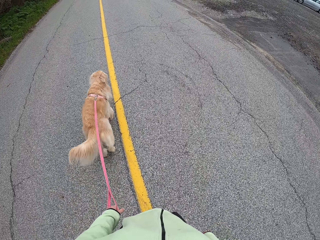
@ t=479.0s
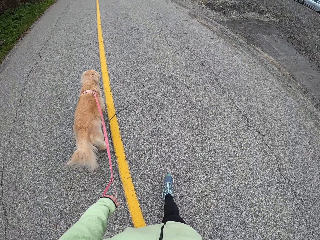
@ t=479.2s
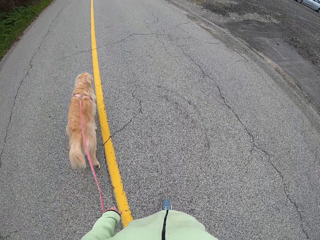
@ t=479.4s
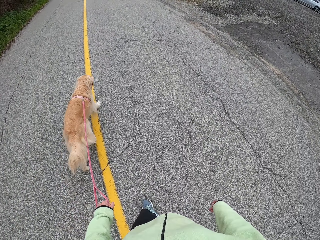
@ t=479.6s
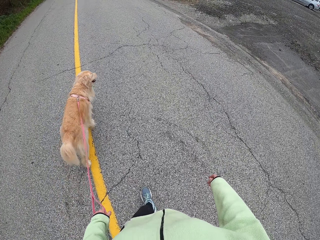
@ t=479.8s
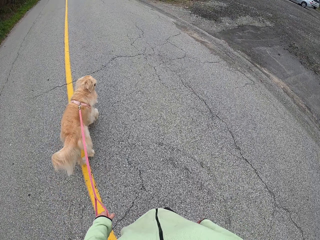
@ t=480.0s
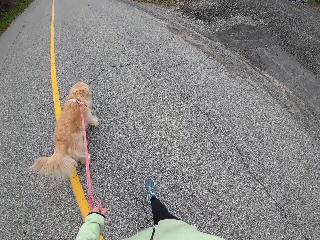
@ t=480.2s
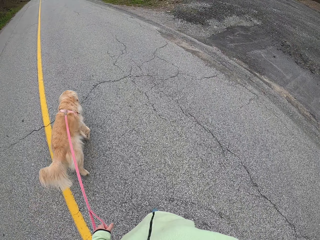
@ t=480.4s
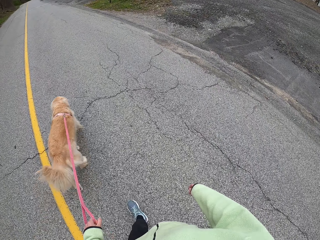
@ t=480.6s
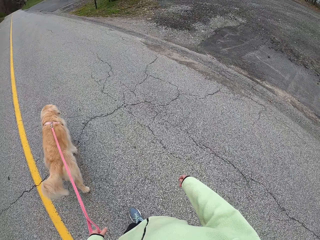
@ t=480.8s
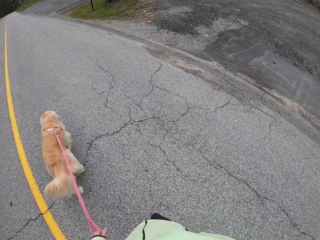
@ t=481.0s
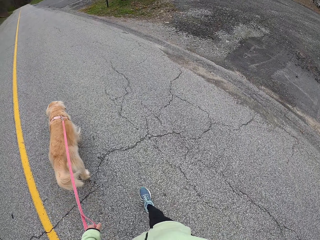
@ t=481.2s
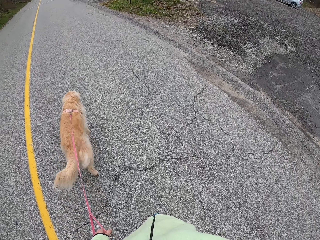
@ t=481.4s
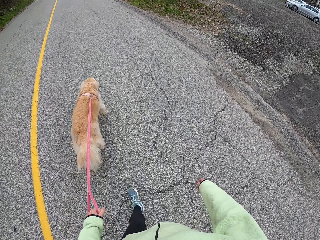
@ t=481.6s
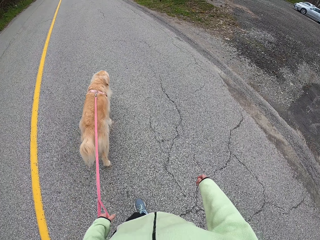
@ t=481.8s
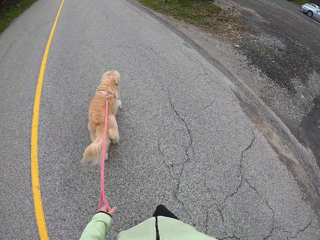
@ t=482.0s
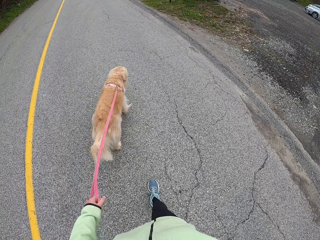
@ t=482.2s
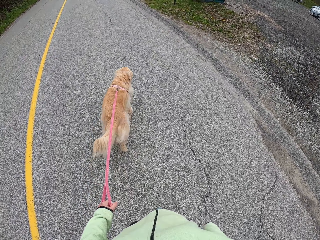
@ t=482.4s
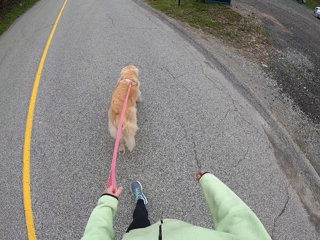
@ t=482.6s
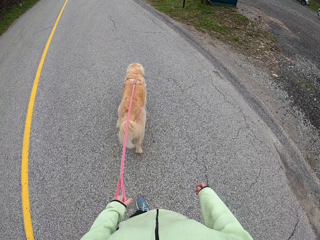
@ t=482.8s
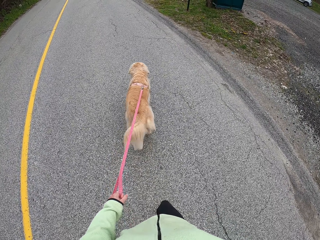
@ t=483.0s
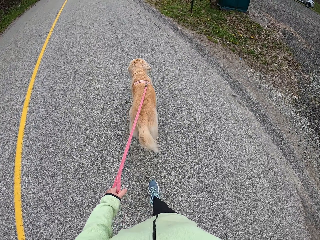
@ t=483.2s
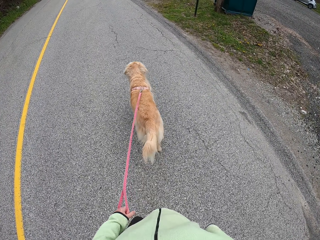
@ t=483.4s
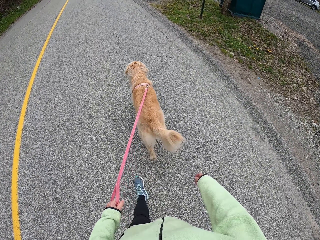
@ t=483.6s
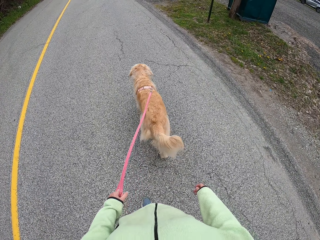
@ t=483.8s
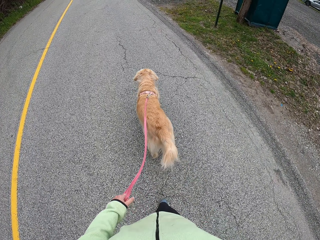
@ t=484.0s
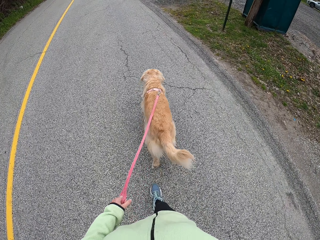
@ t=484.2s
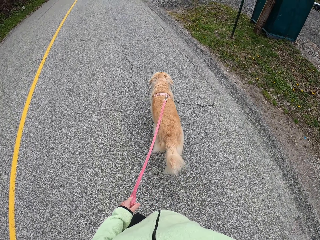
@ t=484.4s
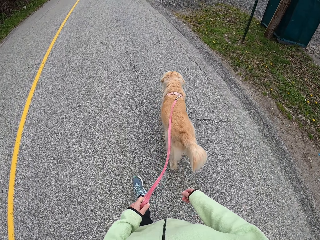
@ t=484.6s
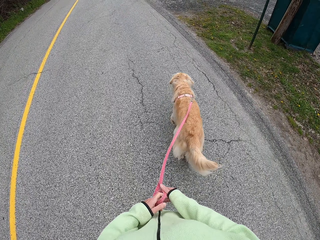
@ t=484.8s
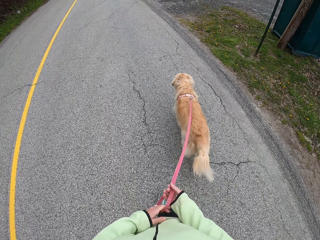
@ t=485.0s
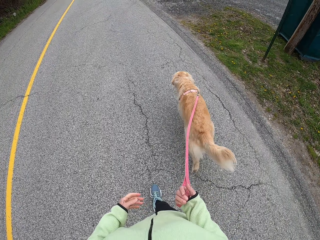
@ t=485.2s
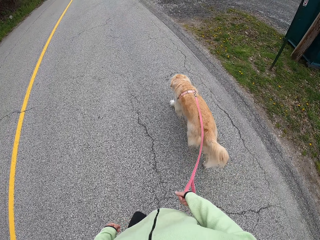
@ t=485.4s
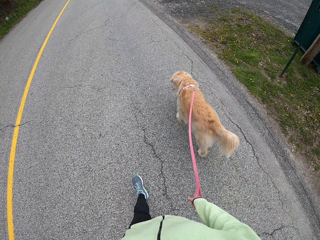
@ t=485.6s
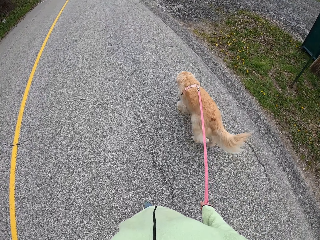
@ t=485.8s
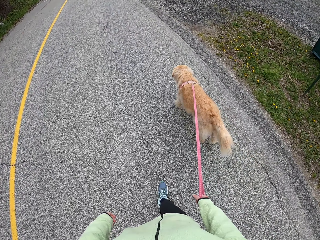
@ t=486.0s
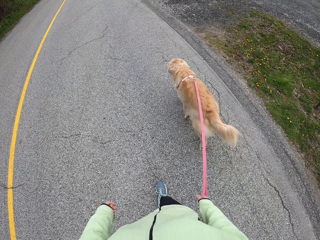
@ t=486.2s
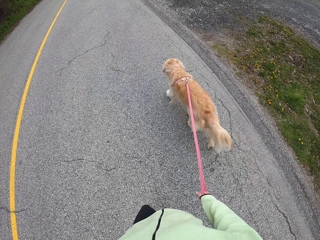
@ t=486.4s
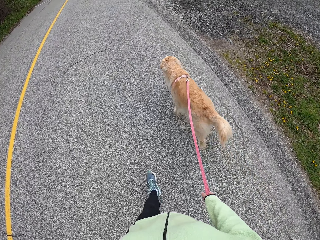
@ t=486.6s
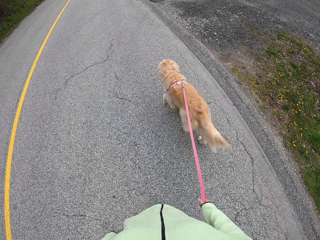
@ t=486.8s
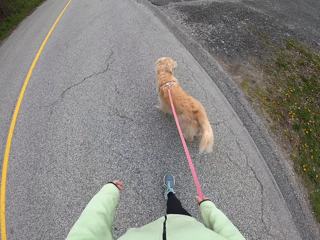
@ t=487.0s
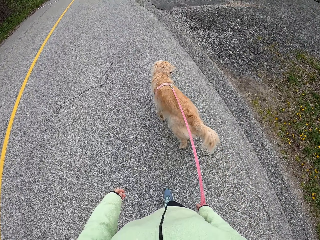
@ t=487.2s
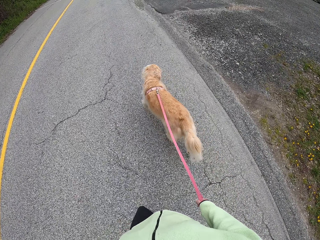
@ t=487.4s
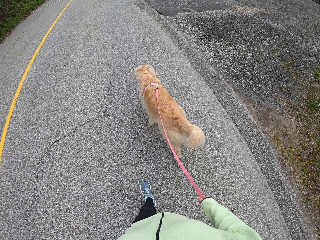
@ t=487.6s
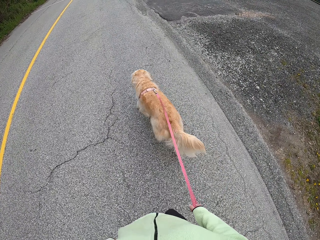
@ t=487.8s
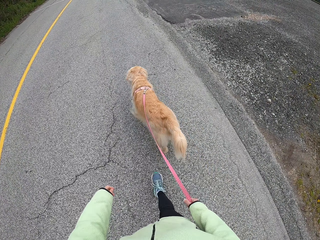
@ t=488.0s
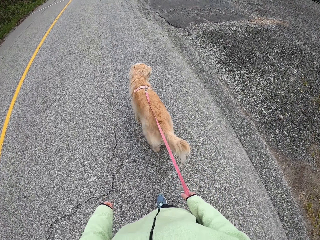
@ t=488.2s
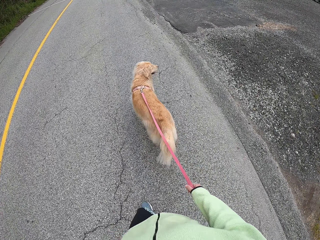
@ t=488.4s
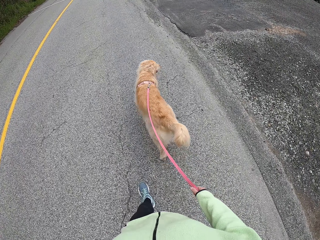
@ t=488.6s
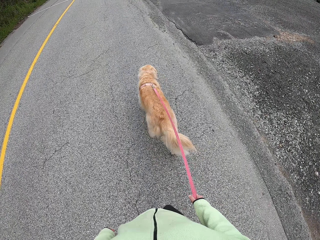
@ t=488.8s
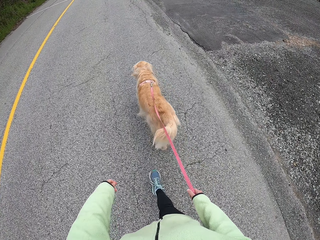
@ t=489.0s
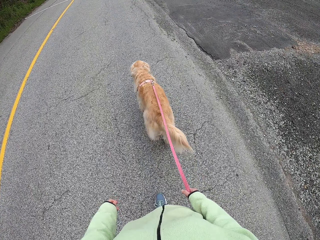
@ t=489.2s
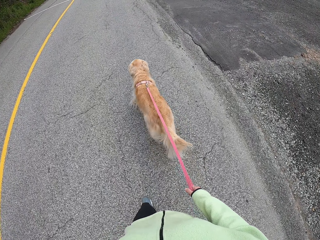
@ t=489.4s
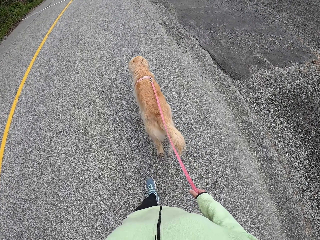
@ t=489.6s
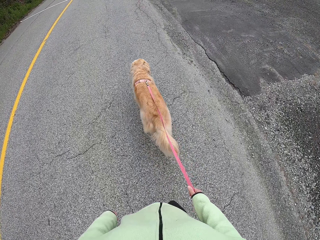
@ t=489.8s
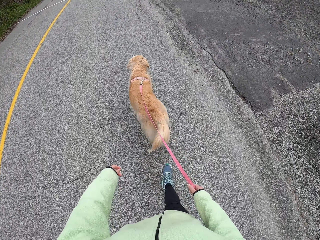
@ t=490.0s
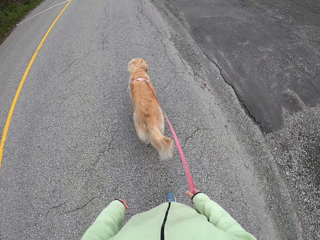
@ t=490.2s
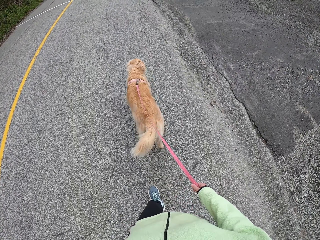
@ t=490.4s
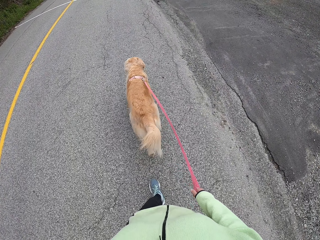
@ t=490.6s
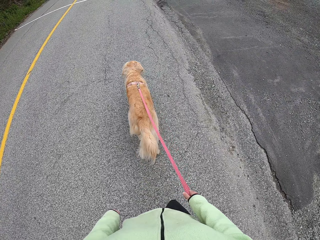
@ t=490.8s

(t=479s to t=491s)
The camera wearer holds the leash of the puppy with the right hand.

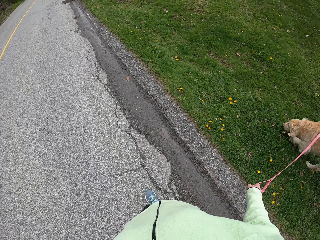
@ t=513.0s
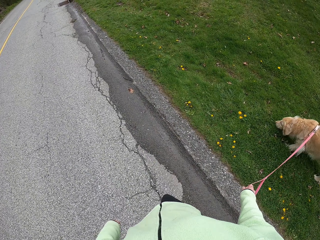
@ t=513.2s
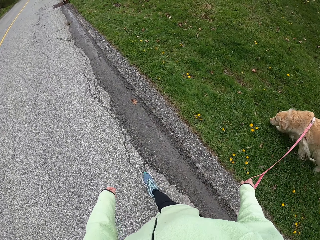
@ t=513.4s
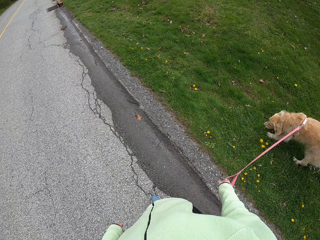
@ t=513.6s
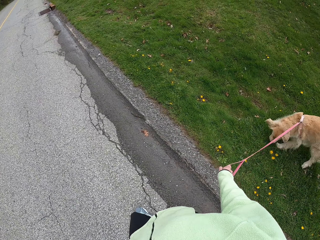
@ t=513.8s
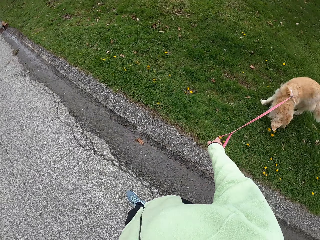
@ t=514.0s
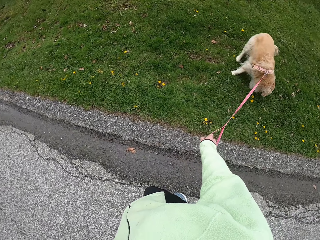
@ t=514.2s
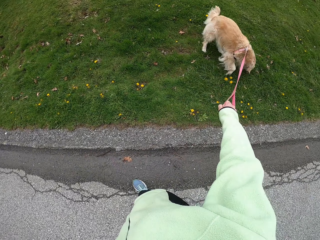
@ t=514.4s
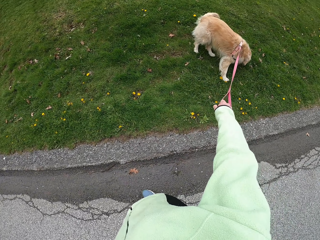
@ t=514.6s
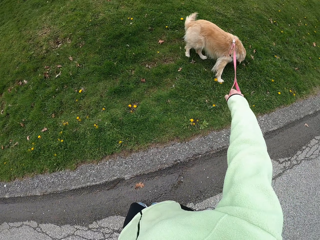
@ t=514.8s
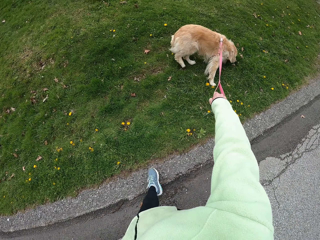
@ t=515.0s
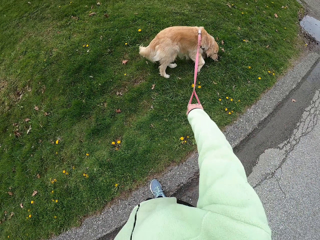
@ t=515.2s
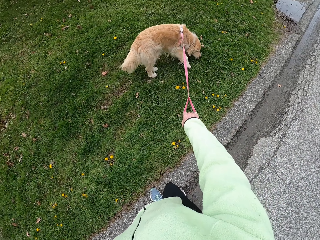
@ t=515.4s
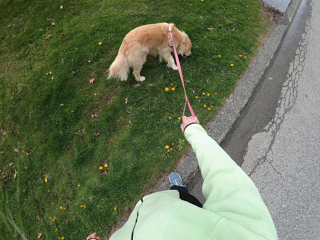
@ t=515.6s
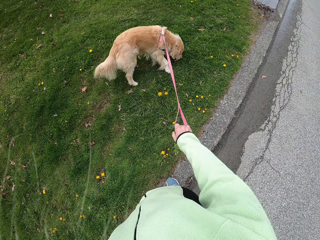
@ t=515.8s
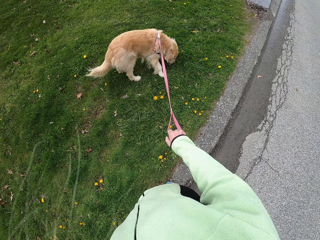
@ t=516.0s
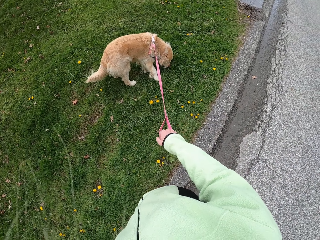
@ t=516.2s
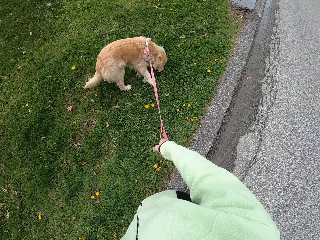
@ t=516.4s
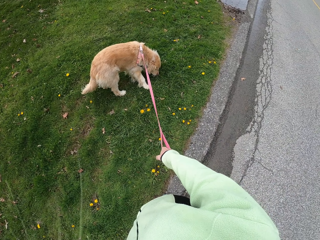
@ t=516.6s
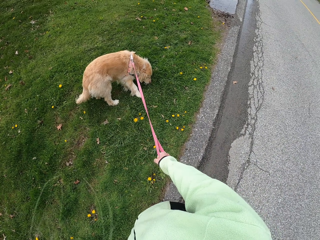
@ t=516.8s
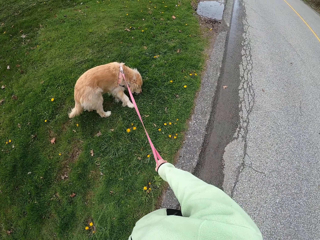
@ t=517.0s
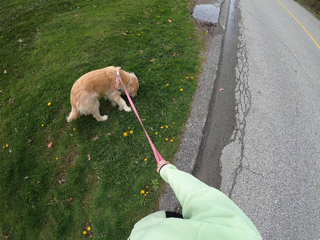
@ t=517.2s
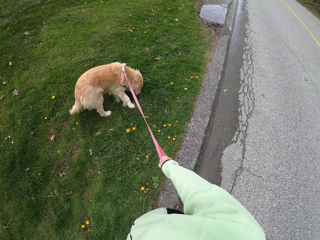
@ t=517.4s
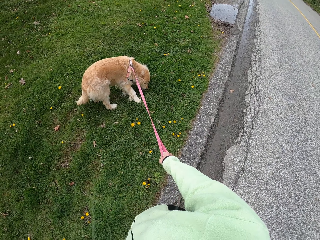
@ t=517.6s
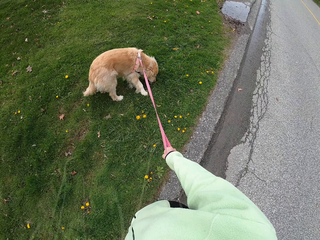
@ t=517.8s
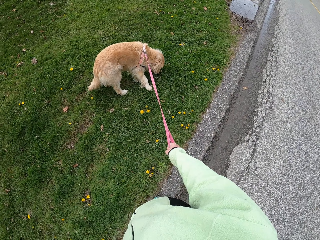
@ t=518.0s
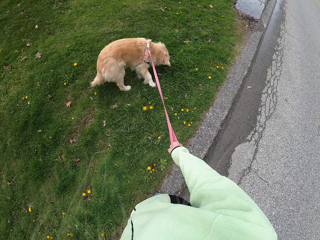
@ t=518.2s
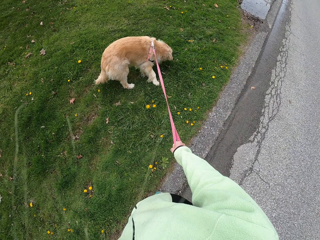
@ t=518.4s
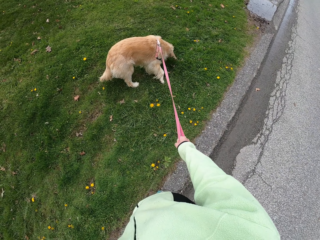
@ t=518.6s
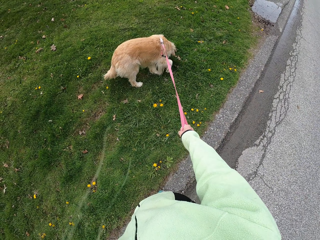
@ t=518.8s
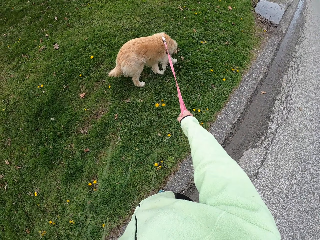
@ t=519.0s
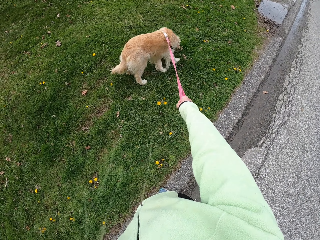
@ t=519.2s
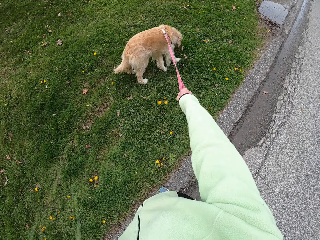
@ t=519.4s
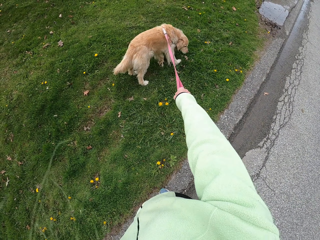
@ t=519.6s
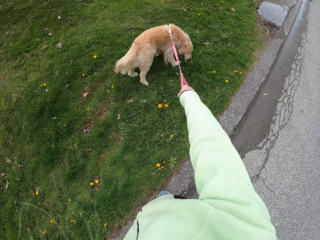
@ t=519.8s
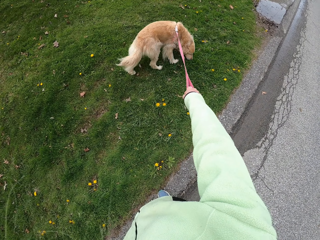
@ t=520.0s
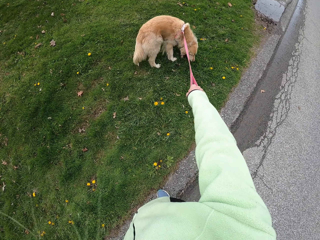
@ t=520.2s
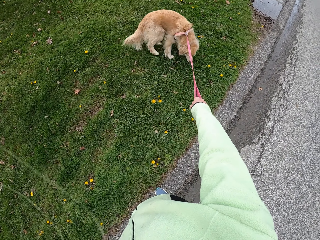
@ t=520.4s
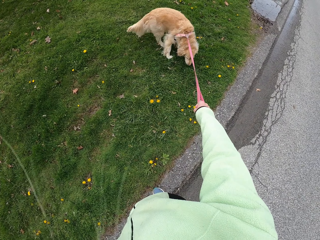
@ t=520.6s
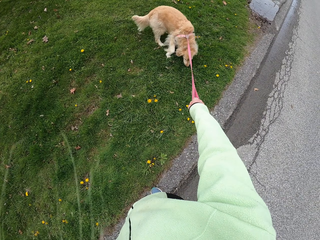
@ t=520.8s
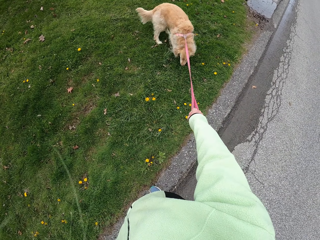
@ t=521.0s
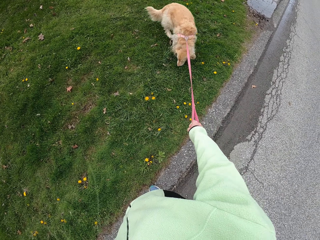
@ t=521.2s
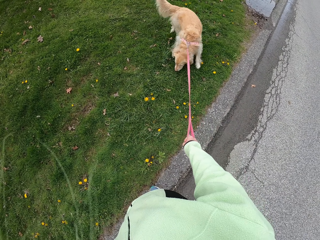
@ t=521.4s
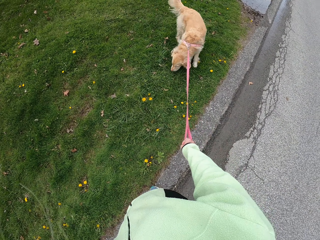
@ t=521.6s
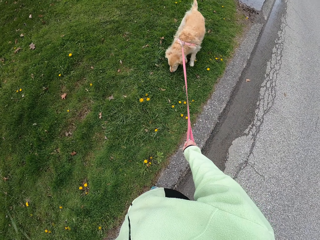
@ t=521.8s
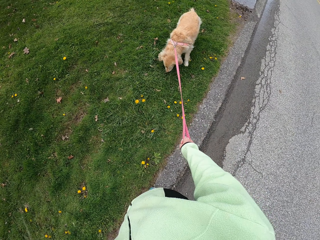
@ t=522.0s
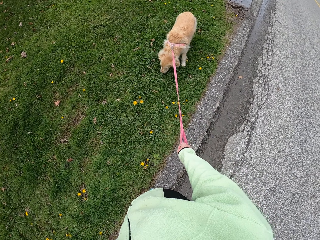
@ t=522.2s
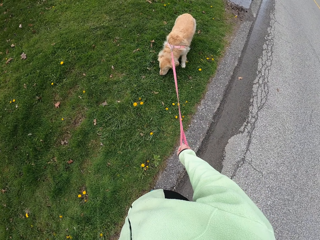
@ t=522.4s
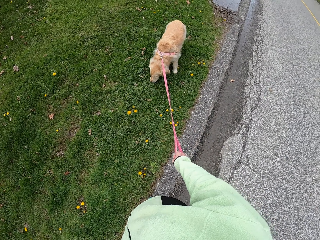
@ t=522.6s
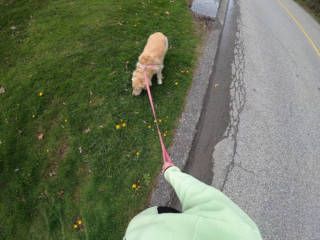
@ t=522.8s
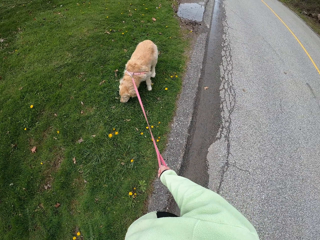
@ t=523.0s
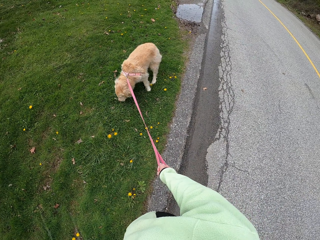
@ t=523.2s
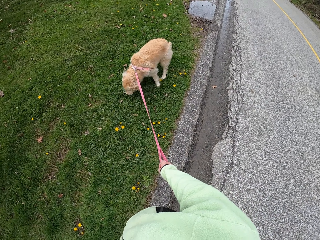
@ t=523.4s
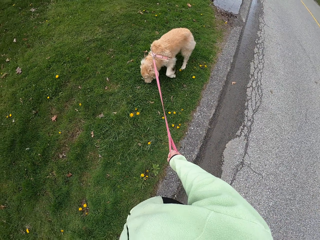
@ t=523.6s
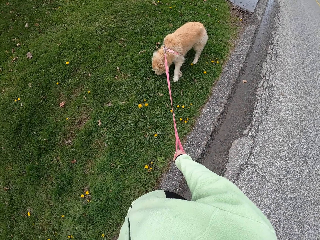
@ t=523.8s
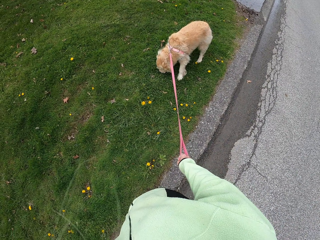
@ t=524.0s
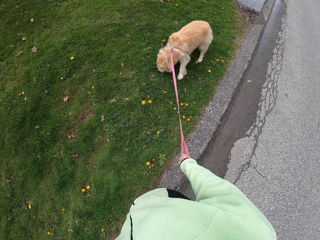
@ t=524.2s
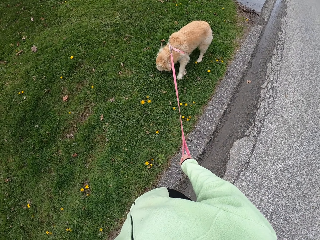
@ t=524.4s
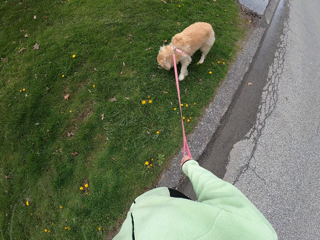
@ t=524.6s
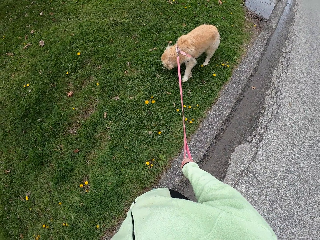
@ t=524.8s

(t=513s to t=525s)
The camera wearer stops. They stand for a while on the road.
